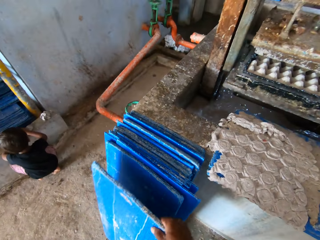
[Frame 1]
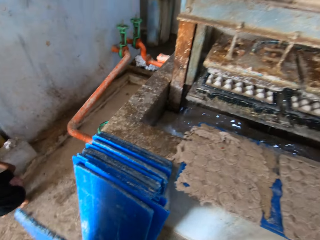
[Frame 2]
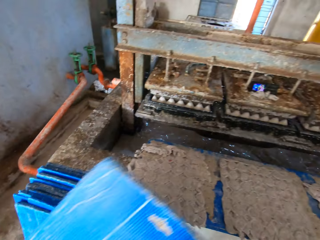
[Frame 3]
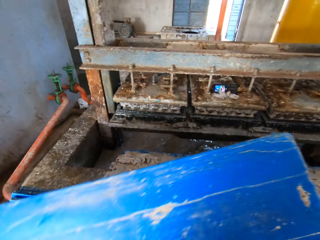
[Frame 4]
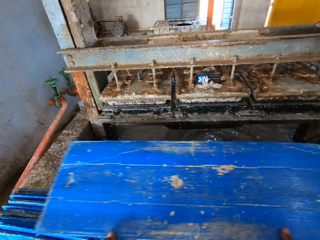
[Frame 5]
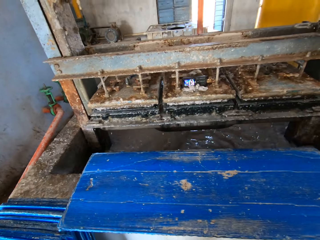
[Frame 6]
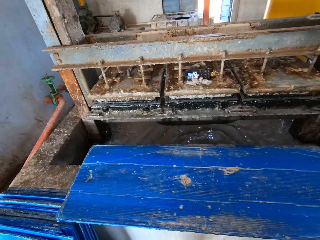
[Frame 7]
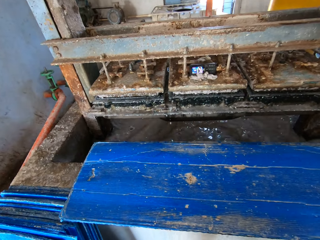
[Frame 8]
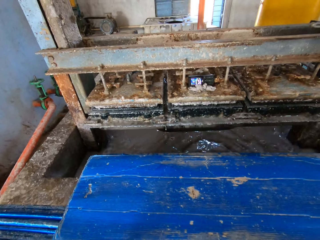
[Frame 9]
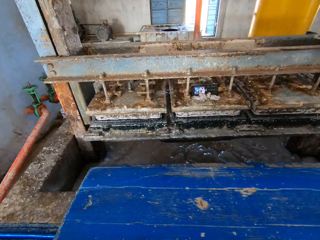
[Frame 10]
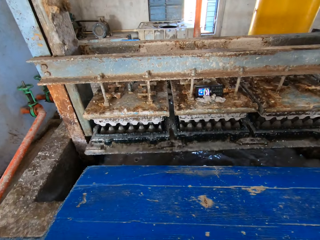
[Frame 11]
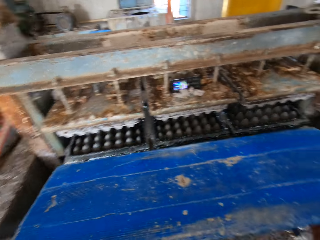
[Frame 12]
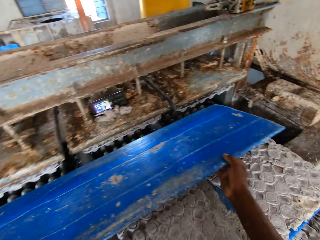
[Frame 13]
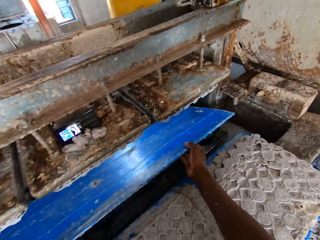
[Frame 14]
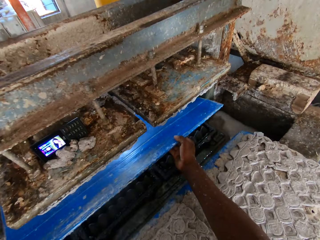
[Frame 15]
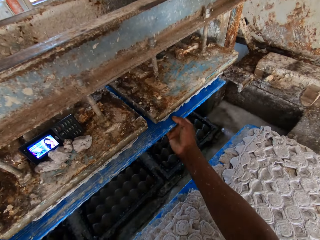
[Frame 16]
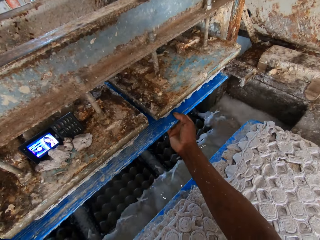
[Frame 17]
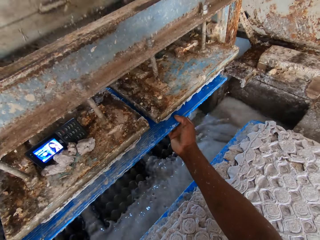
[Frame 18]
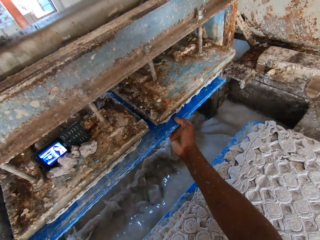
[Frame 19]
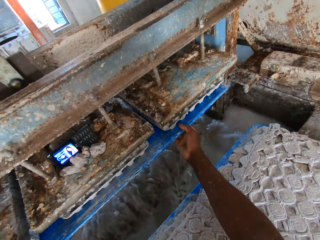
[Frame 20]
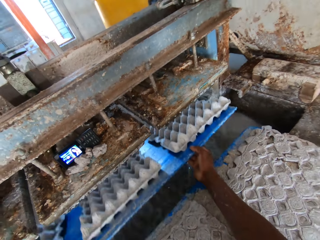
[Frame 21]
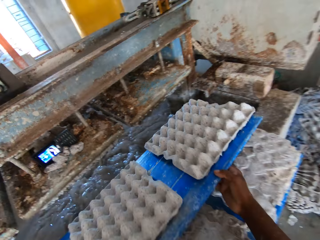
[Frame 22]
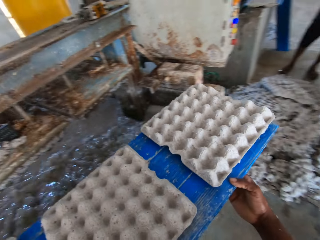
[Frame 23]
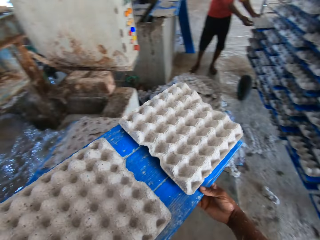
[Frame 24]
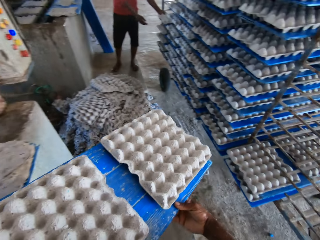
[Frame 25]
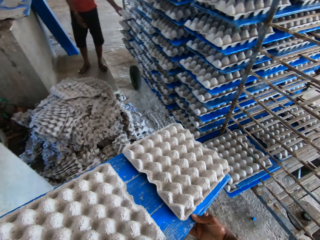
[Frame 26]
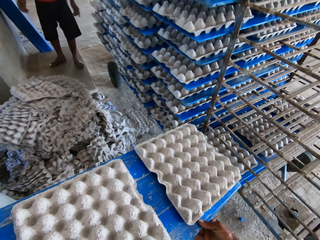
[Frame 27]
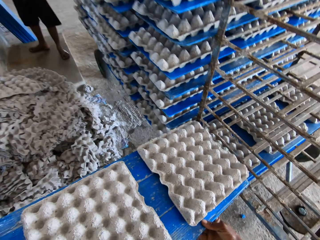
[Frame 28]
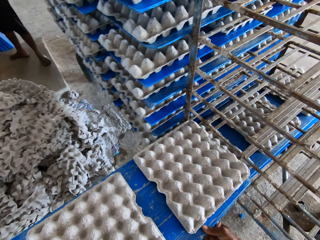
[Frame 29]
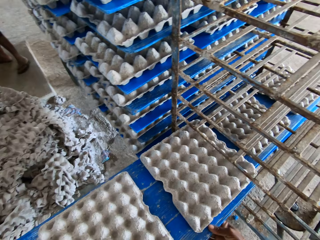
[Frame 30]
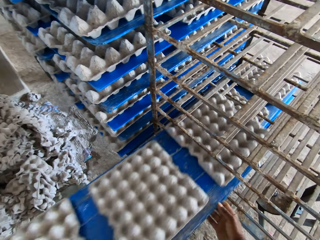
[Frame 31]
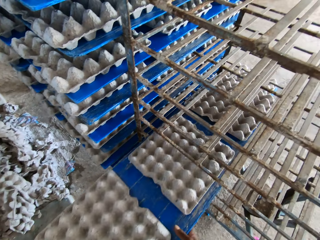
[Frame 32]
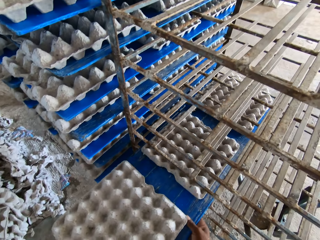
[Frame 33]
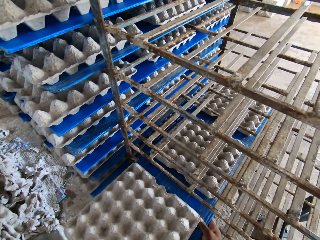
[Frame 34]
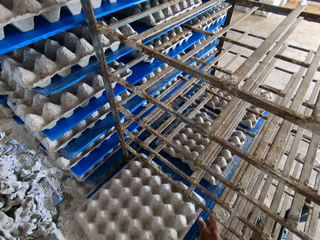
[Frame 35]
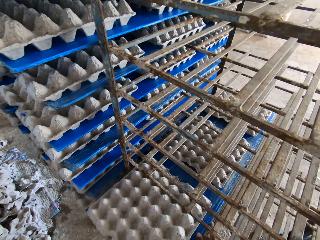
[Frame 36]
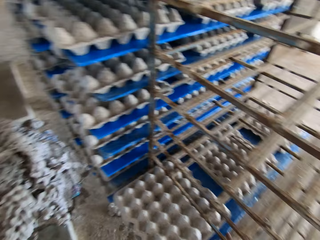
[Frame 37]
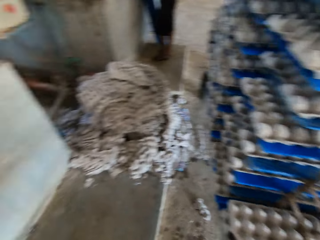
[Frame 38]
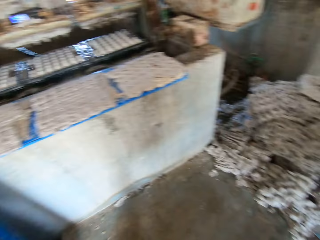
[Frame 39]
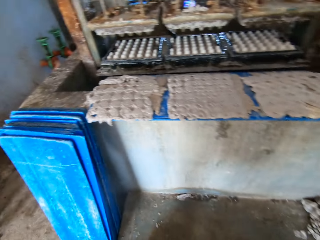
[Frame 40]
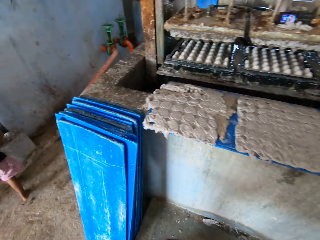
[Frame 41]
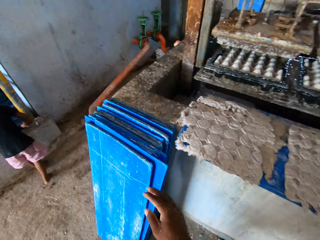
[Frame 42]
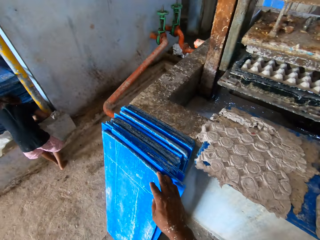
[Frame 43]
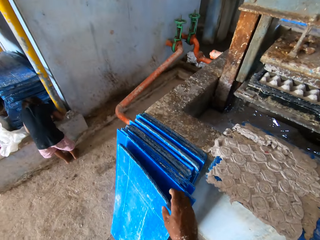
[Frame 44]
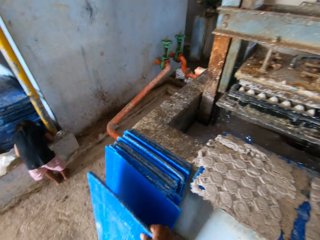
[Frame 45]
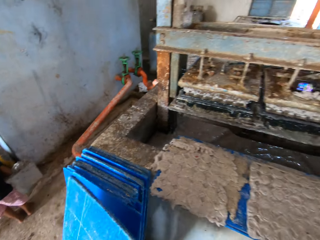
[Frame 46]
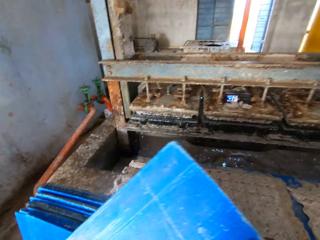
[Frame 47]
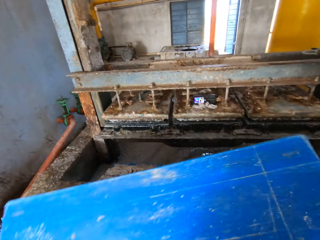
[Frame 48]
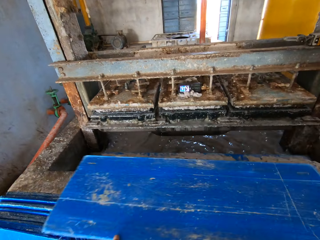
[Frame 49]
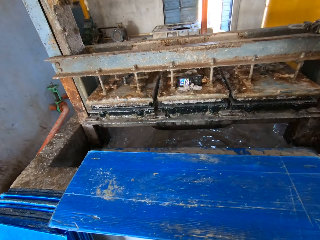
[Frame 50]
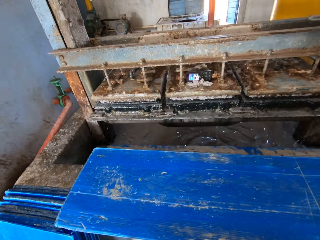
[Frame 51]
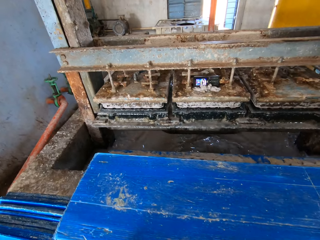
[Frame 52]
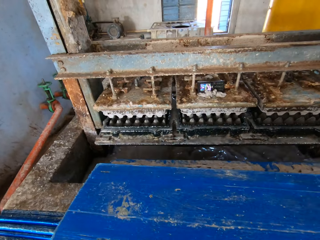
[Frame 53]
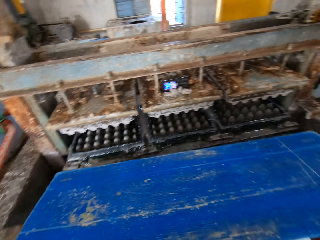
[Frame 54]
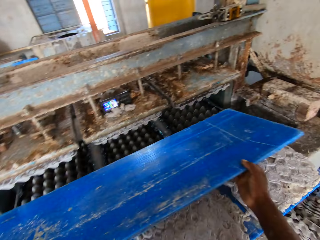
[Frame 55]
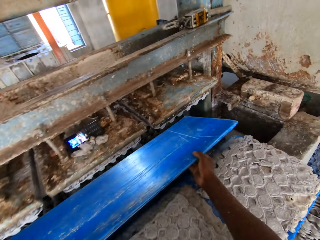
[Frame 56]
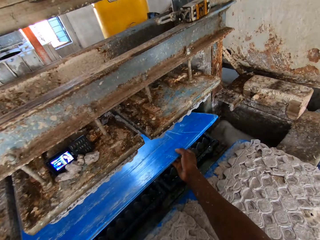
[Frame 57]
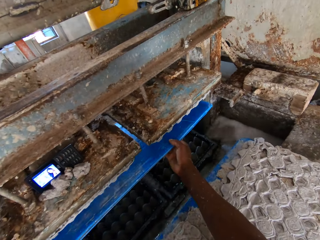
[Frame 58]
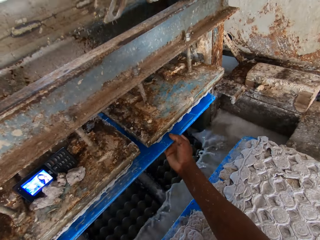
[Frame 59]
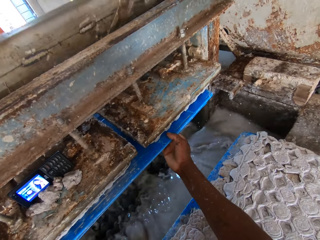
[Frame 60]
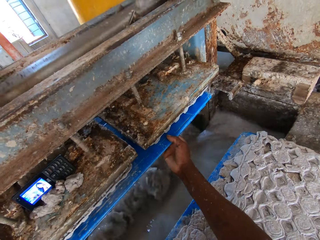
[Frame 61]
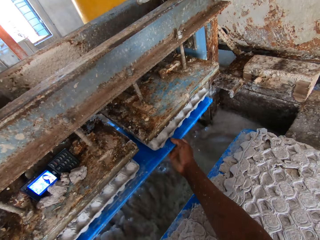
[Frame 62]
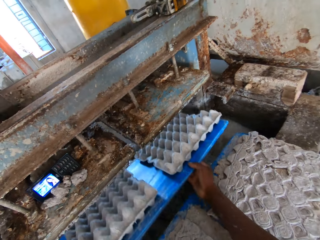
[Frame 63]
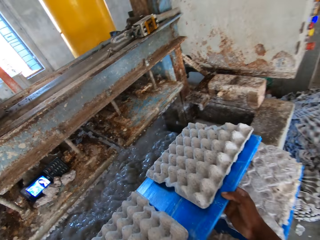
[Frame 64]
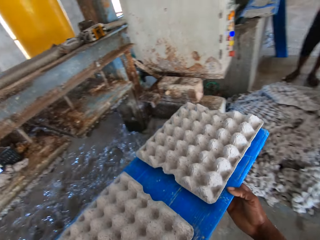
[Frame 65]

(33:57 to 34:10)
The camera wearer picks up a tray on the floor with his right hand. He drops the tray in his hands on the slab around the egg crate machine. He puts the tray in his hands in an egg crate machine. He removes the tray in his hands from the egg crate machine, with egg crates on the tray. The man sets the tray of egg crates in his hands in the shelf in the factory. The camera wearer sets the tray of egg crates in his hands in the shelf in the factory. The boy plays on the slab with both hands. The camera wearer picks up a tray on the floor with his right hand. He drops the tray in his hands on the slab around the egg crate machine. He collects the trays from the machine. He puts the tray in his hands in the egg crate machine.

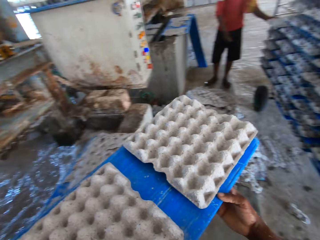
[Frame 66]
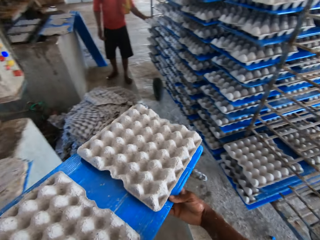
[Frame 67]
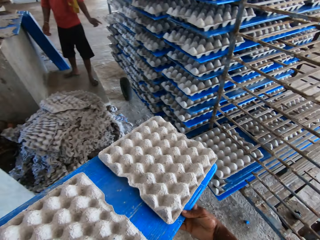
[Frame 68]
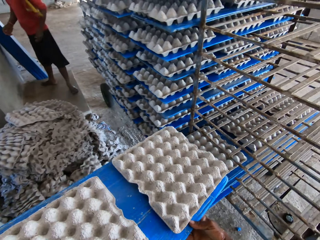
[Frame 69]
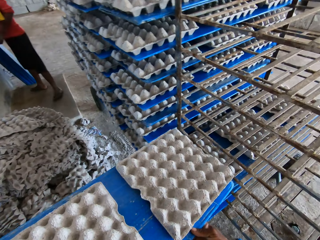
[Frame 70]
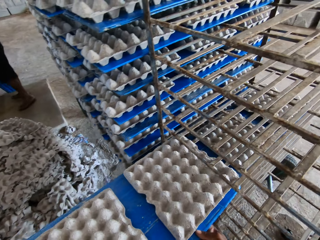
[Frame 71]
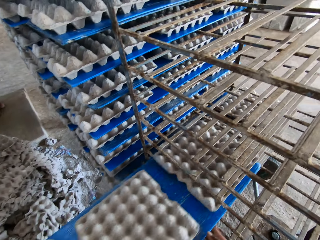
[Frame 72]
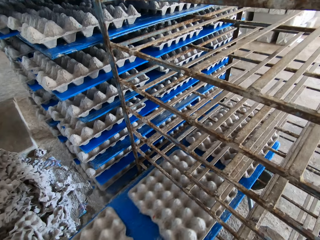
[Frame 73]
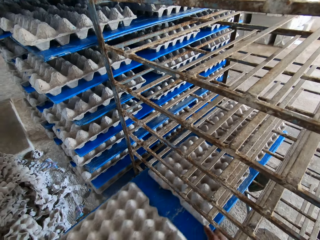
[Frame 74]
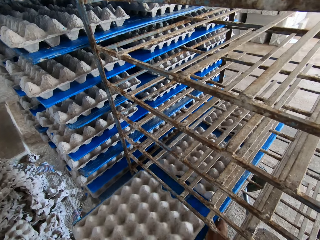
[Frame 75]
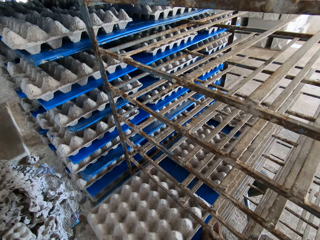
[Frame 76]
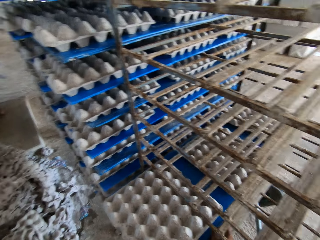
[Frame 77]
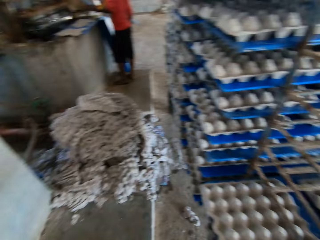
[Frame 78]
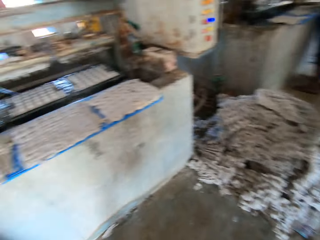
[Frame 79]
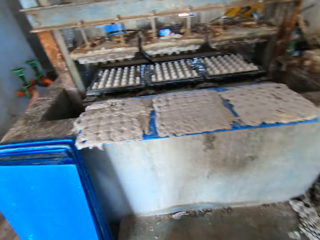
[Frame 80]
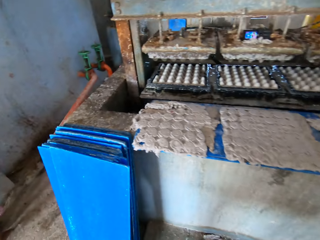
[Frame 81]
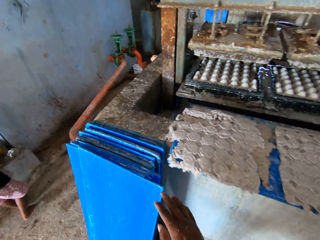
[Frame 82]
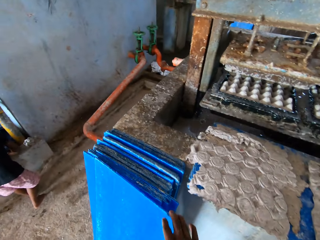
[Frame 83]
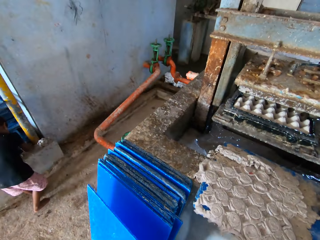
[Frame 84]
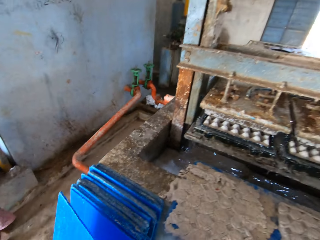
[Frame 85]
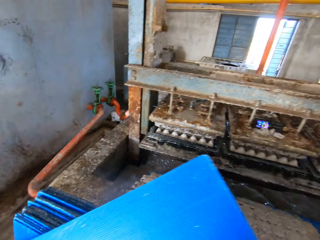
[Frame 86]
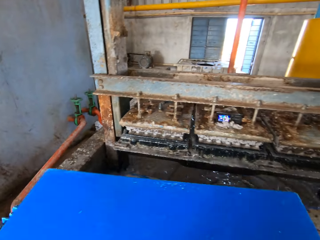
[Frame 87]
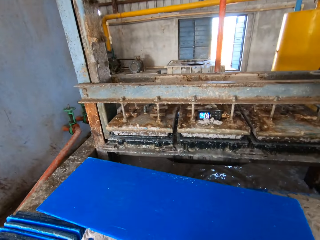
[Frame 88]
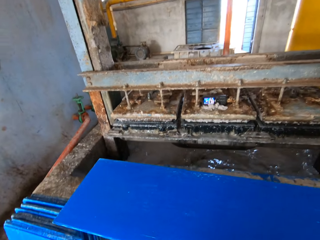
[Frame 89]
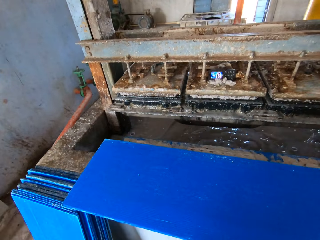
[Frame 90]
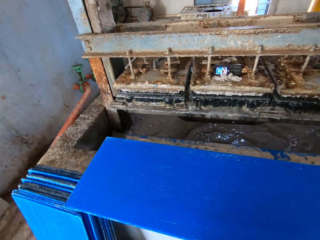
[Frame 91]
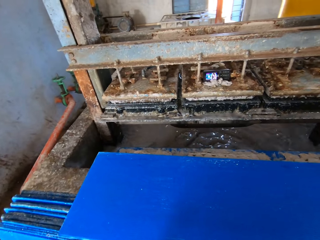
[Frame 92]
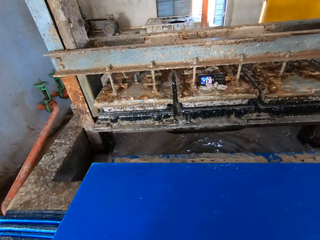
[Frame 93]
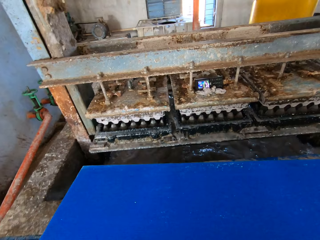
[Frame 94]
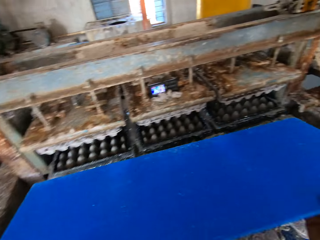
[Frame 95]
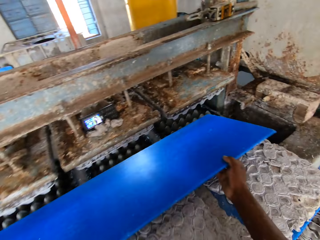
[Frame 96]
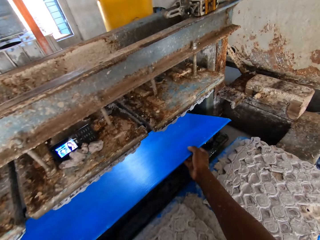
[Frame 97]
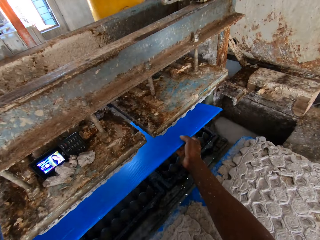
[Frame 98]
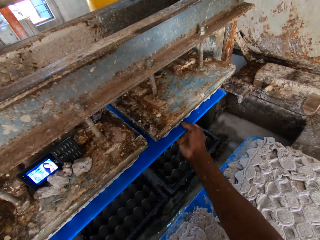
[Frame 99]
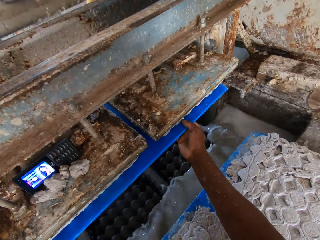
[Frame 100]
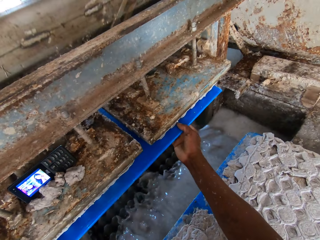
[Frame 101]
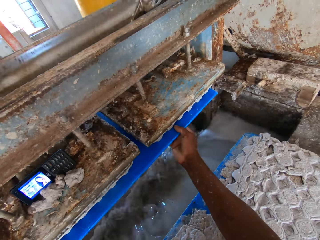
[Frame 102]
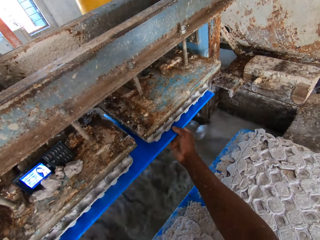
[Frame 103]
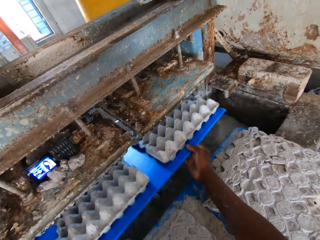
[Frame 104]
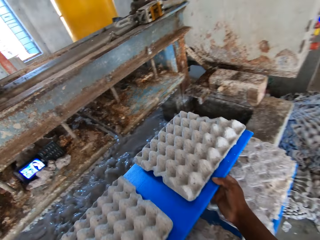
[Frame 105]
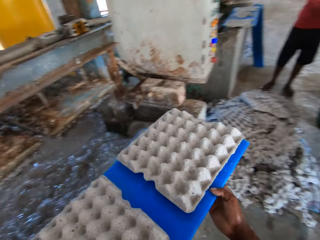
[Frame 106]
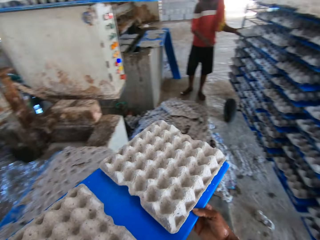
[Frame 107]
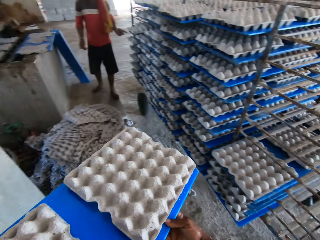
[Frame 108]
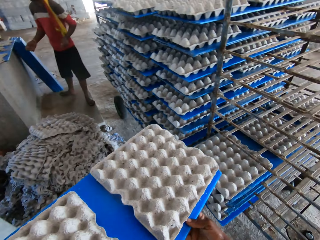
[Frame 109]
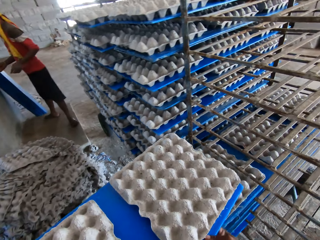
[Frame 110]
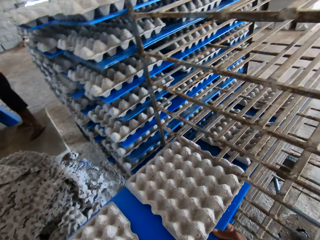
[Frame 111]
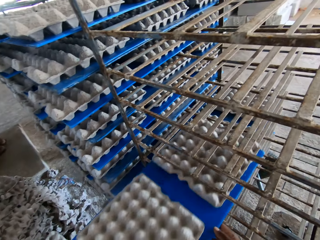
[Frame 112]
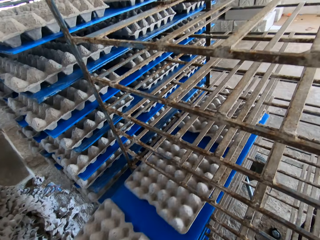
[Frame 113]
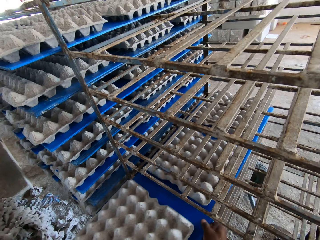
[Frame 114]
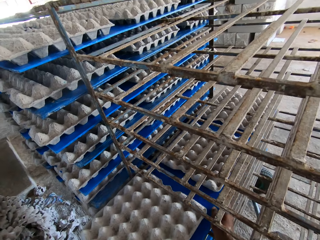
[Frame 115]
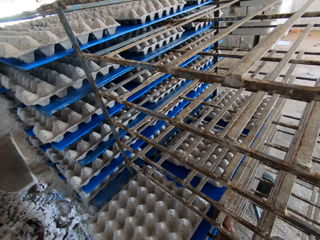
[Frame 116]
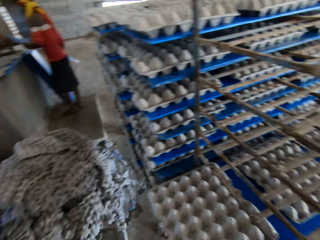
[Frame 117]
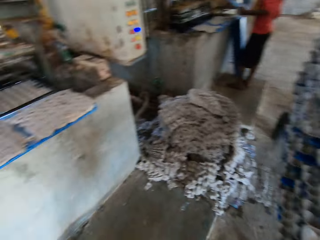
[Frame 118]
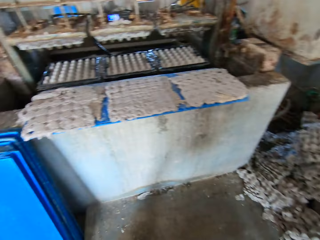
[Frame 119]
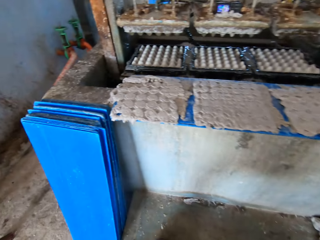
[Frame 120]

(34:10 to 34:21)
The man sets the tray of egg crates in his hands in the shelf in the factory. The camera wearer sets the tray of egg crates in his hands in the shelf in the factory. He picks up a tray on the floor with his right hand. He drops the tray in his hands on the slab around the egg crate machine. He puts the tray in his hands in an egg crate machine. He removes the tray in his hands from the egg crate machine, with egg crates on the tray. The man sets the tray of egg crates in his hands in the shelf in the factory. The camera wearer sets the tray of egg crates in his hands in the shelf in the factory.
